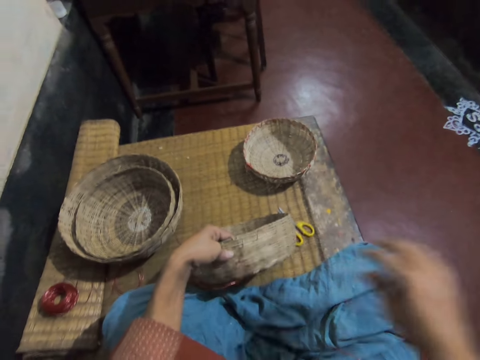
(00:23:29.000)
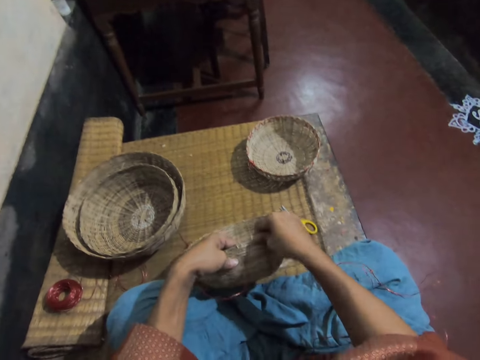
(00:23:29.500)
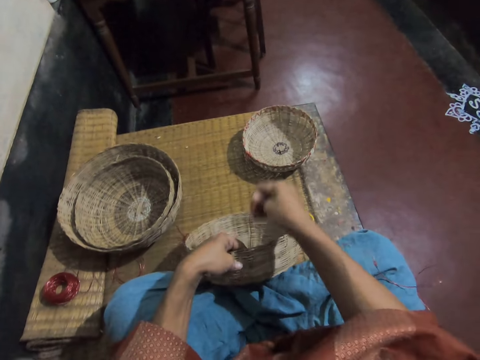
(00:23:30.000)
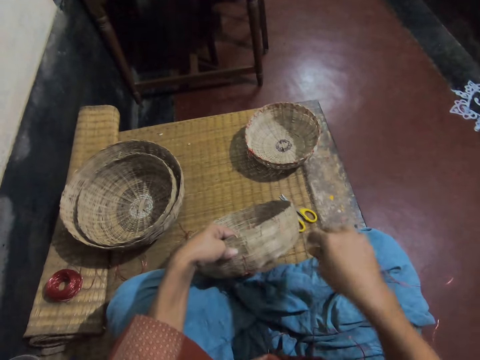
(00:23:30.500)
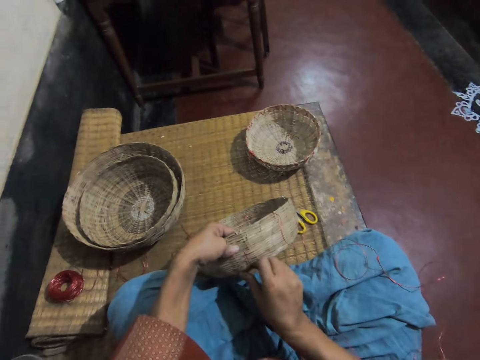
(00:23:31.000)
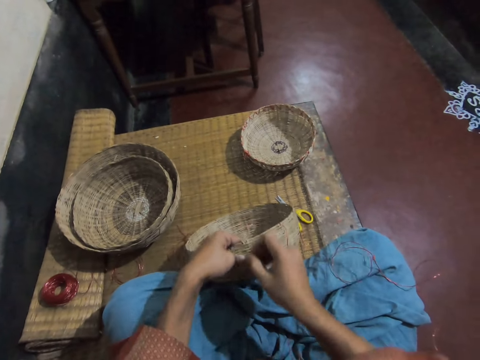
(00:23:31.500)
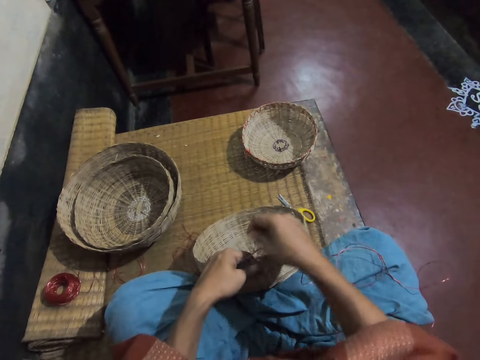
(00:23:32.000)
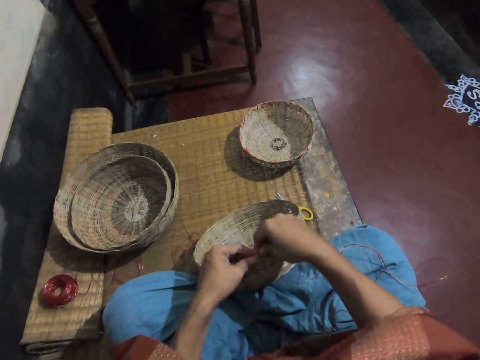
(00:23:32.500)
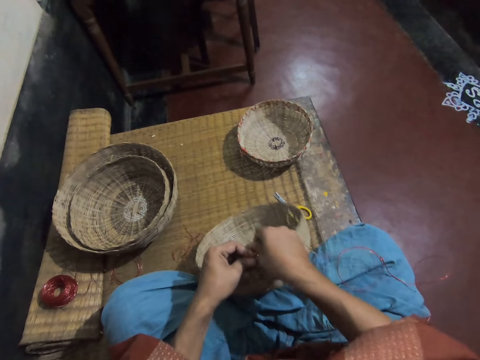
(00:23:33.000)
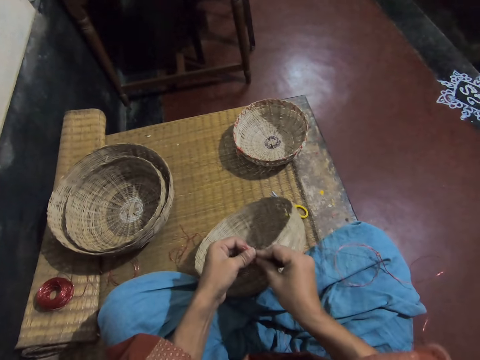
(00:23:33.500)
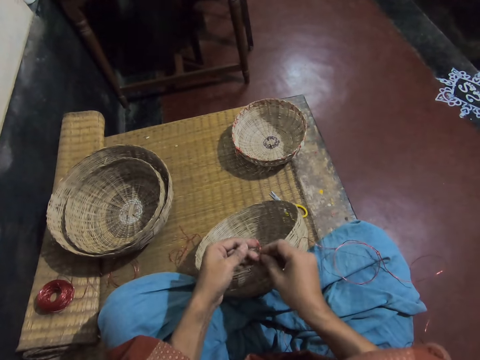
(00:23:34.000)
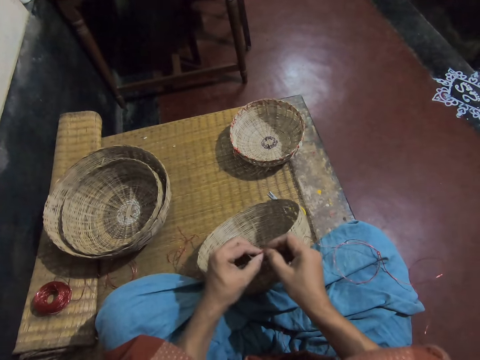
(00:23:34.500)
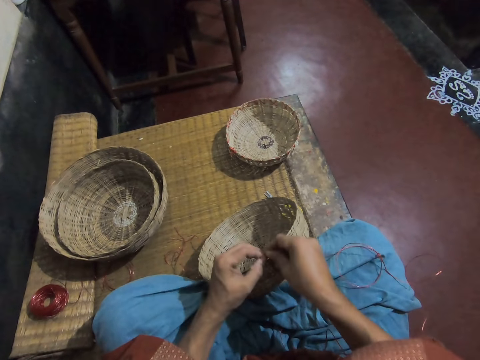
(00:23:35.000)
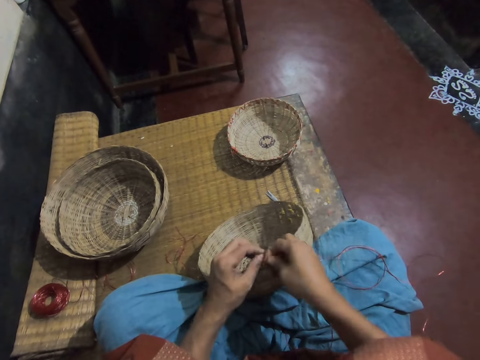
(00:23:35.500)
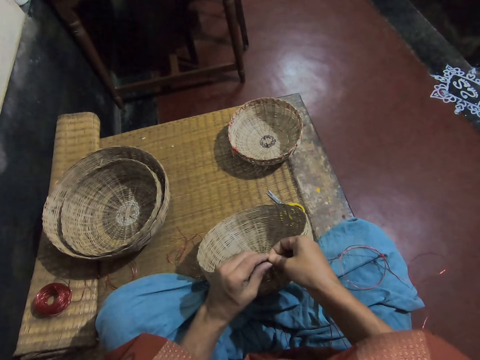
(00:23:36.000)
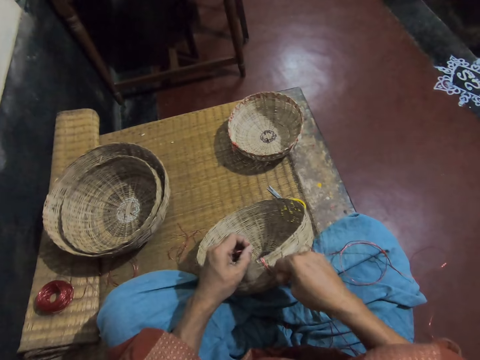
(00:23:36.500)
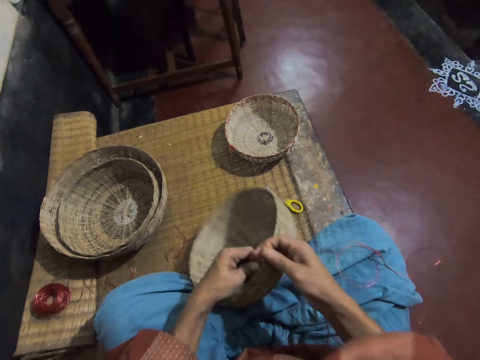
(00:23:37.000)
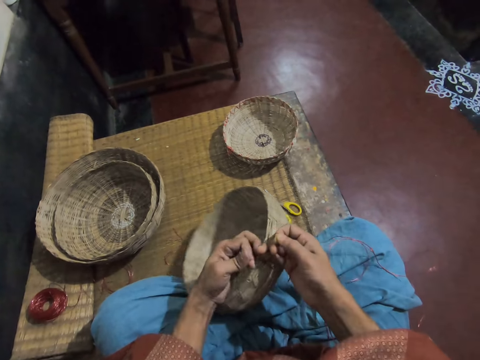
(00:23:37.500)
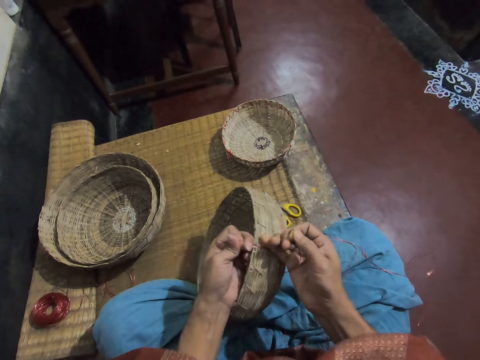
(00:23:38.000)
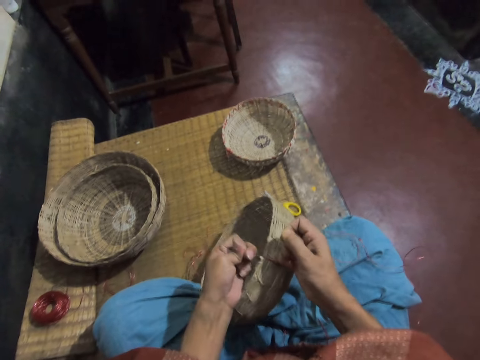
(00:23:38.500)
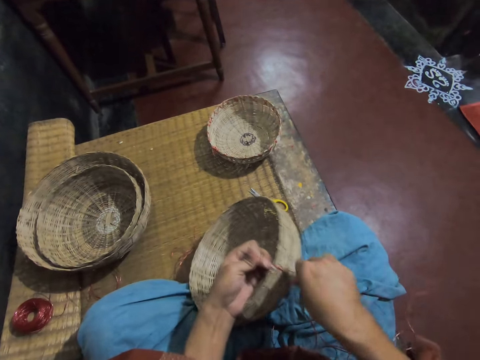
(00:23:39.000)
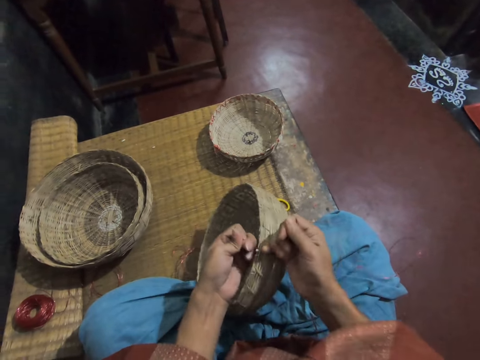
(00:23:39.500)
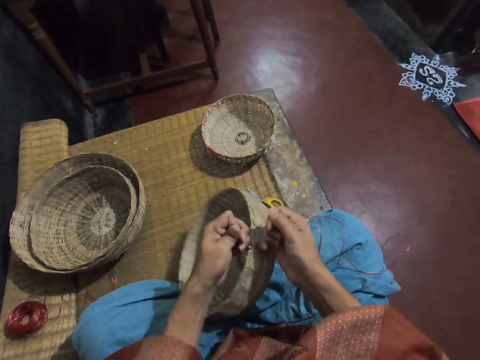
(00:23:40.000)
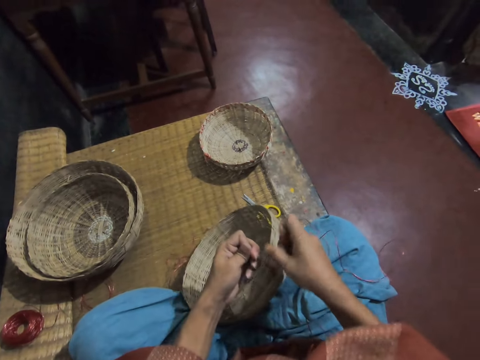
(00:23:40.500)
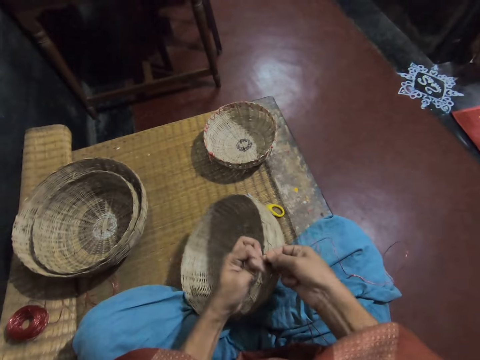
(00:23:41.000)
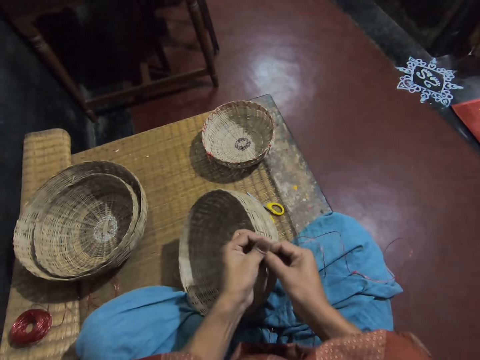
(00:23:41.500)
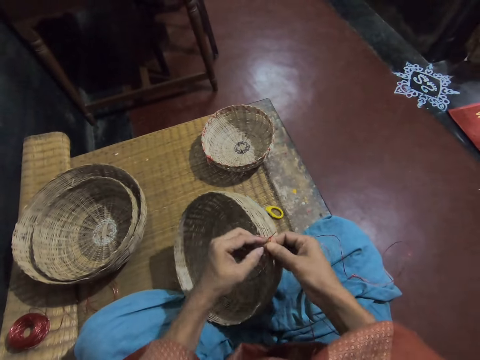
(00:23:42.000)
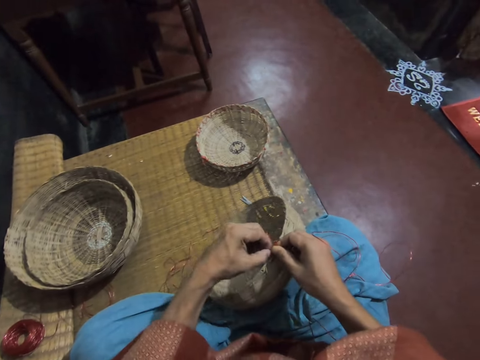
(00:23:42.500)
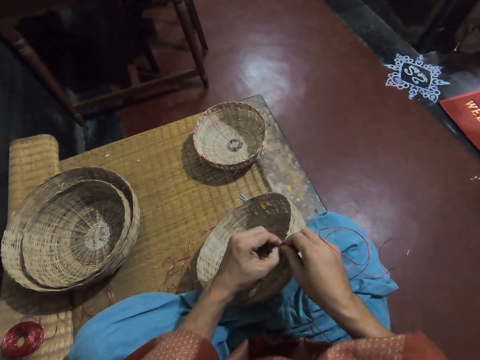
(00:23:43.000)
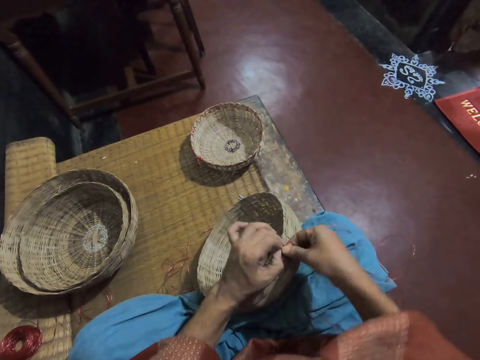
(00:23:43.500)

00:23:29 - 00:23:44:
The camera wearer adjusts a weaving thread. They tie the weaving thread. They tie the thread on the basket with both hands.

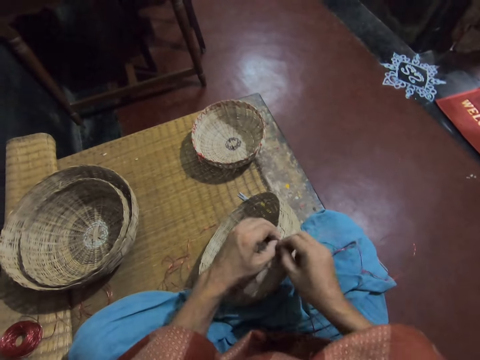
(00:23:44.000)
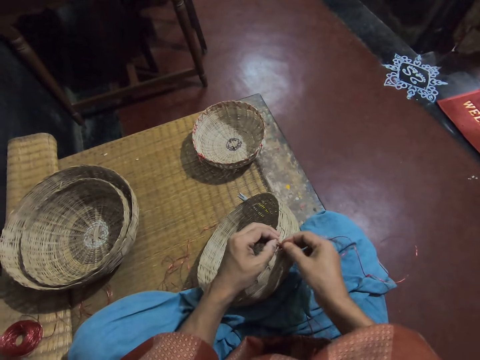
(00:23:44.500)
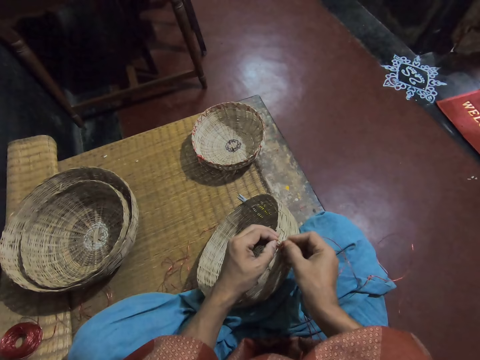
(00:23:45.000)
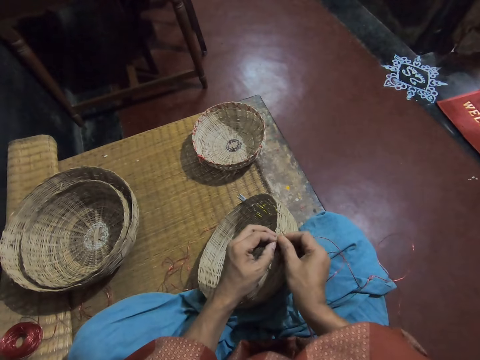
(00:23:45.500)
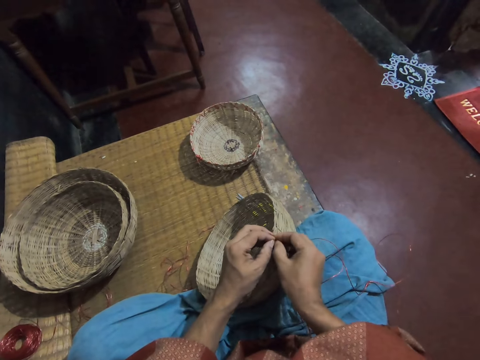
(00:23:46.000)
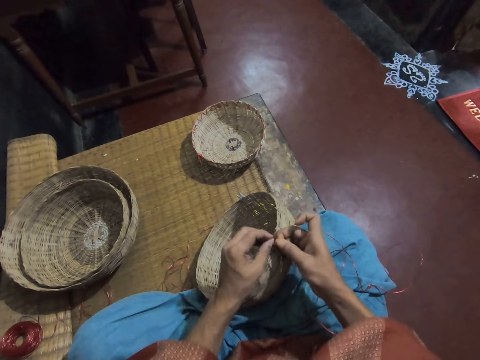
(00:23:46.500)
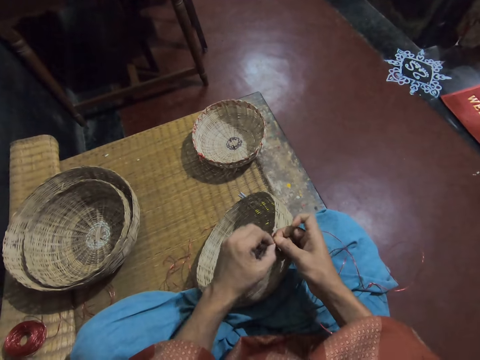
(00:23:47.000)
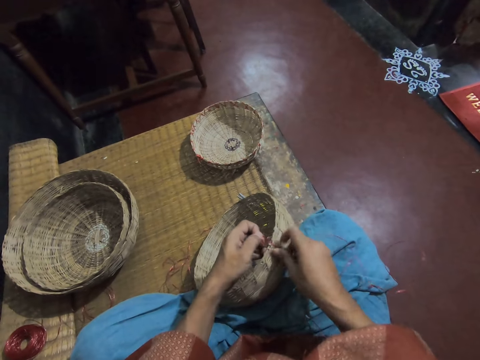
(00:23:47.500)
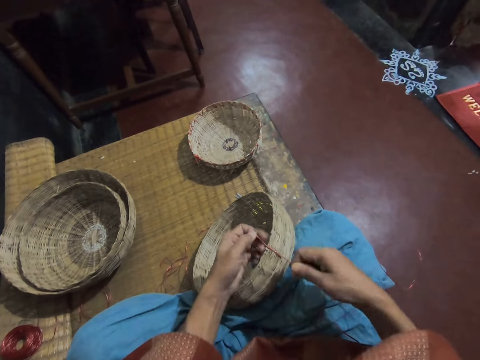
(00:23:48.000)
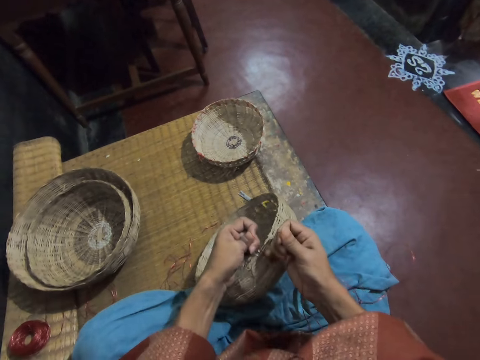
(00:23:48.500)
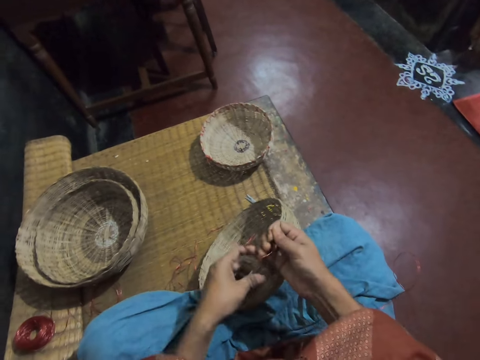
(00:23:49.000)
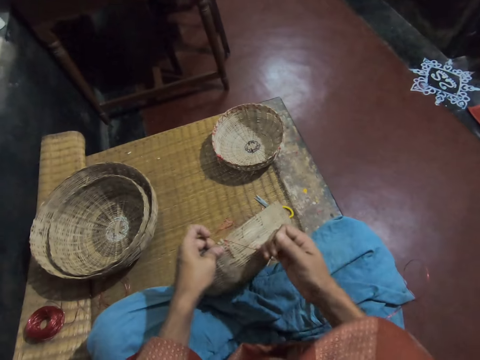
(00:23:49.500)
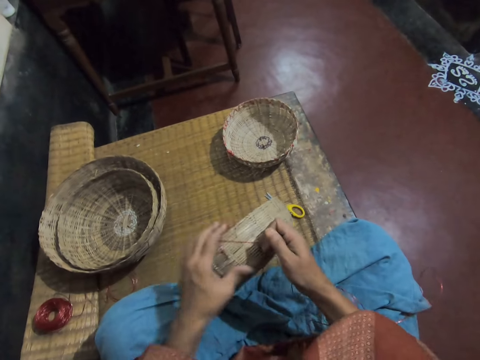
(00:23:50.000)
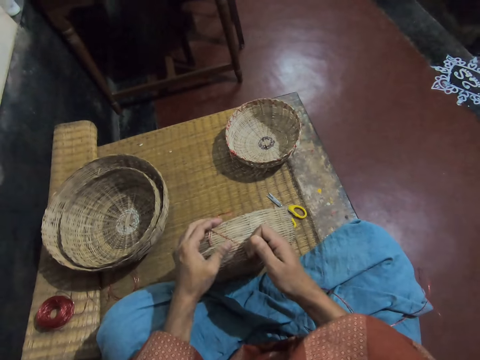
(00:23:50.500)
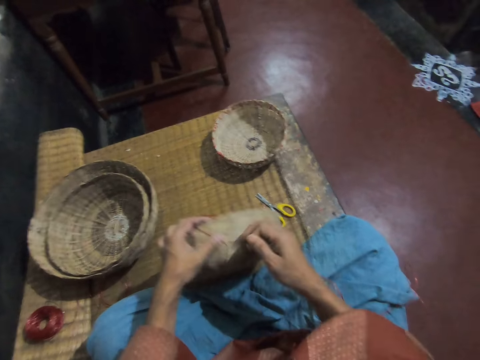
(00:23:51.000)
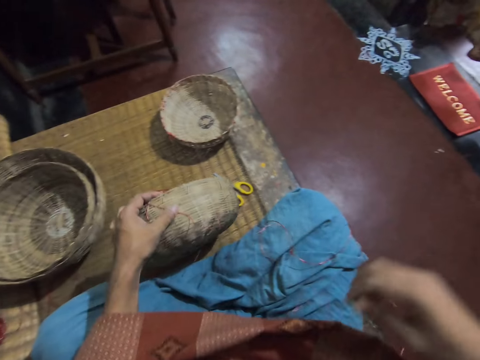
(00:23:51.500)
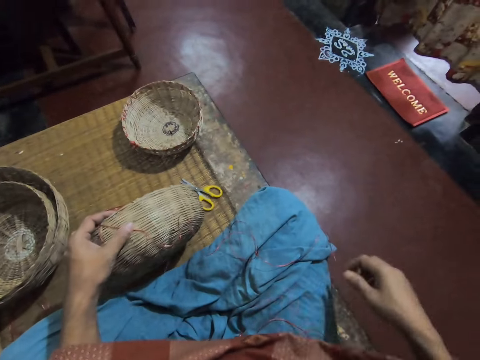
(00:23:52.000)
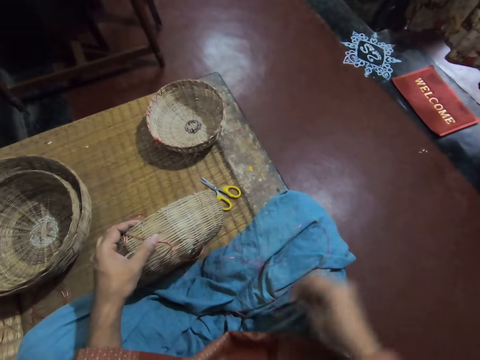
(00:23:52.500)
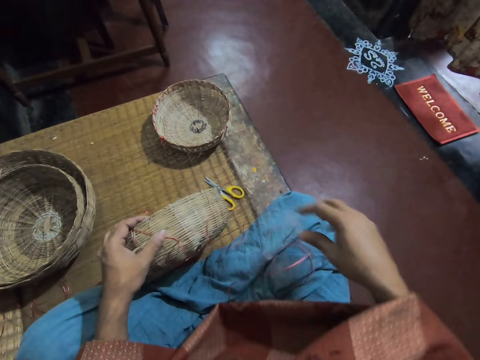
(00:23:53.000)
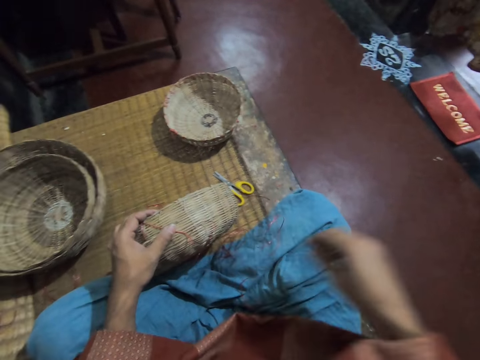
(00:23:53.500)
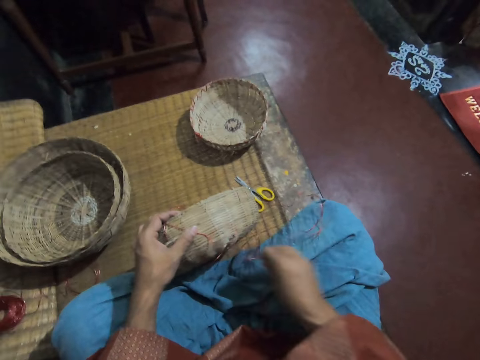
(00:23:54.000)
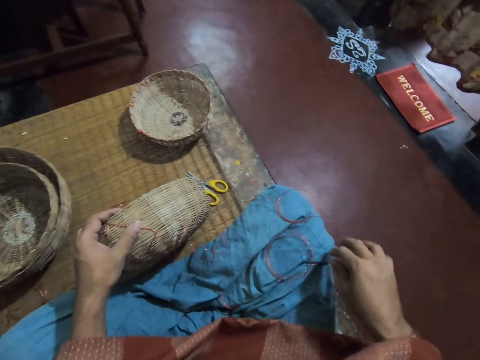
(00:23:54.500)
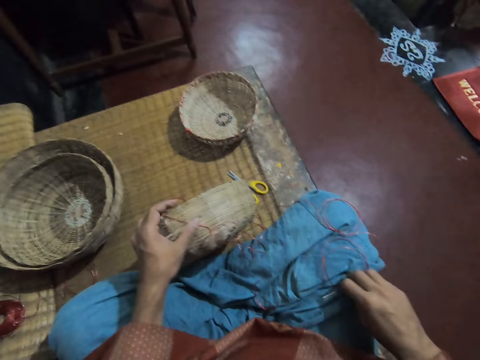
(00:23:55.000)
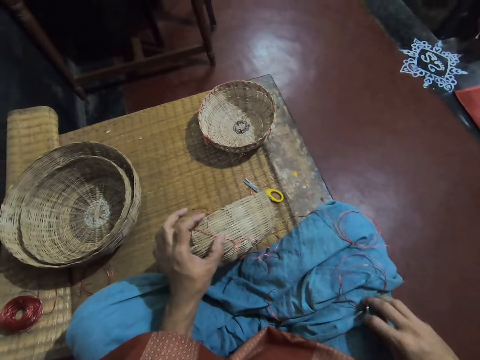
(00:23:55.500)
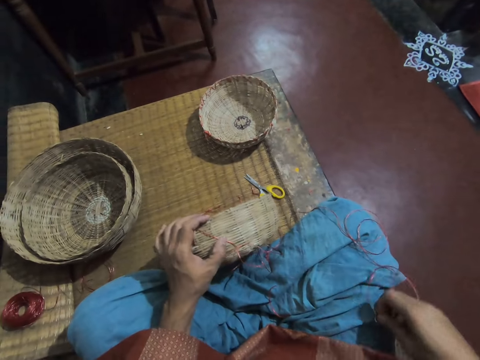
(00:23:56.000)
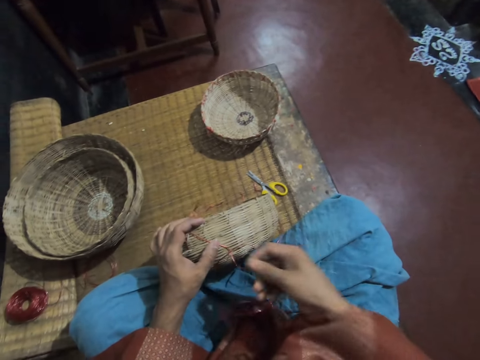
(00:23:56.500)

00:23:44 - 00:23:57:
The camera wearer adjusts a weaving thread on the basket. She picks up the weaving thread and drops the weaving thread. She picks up the weaving thread and places the weaving thread on her lap. She picks up the needle with thread from her lap with her right hand.
